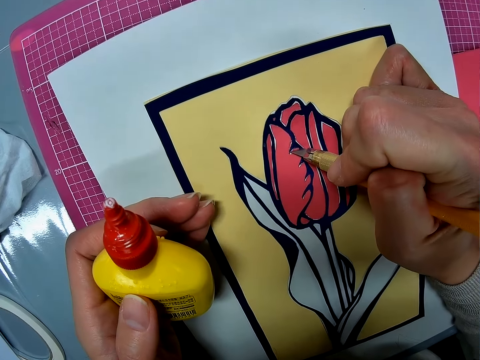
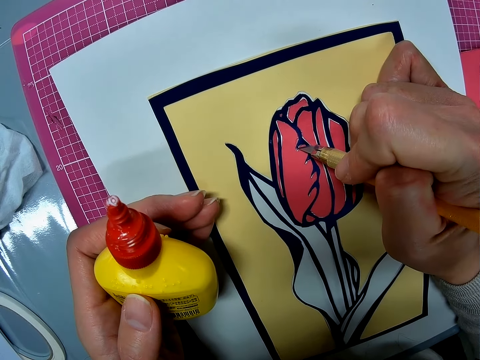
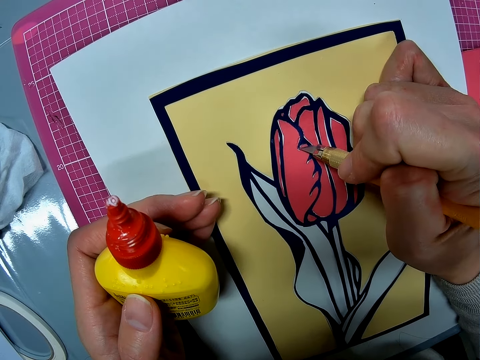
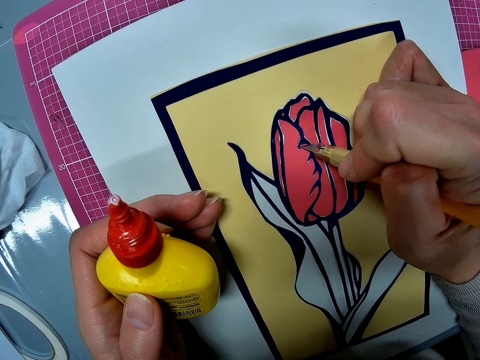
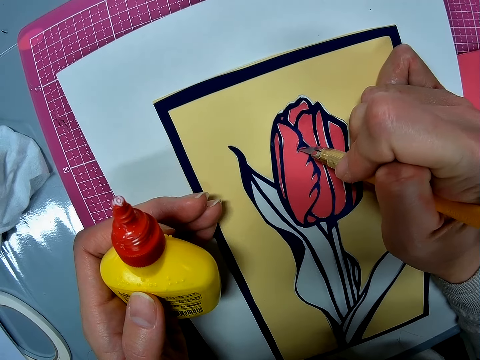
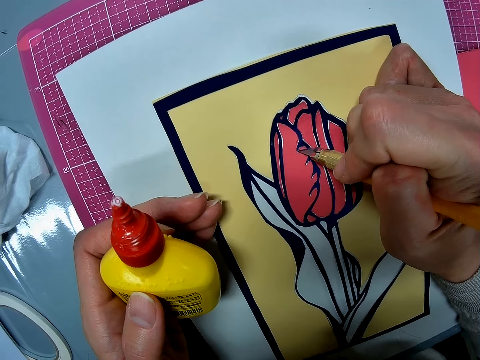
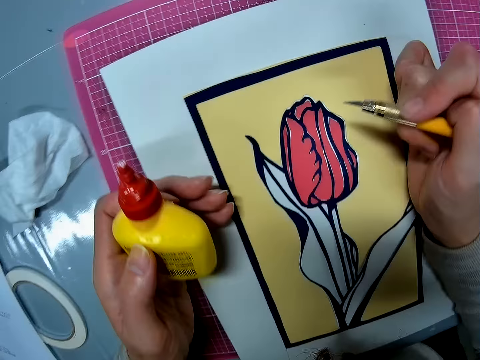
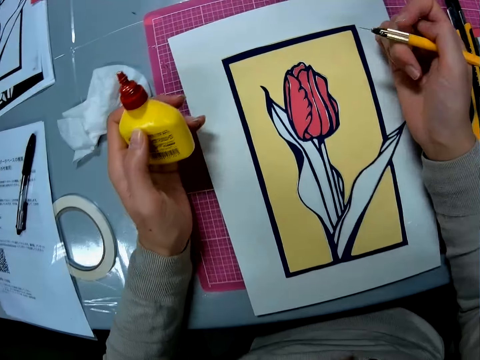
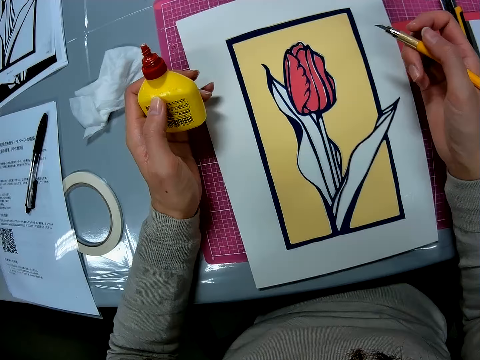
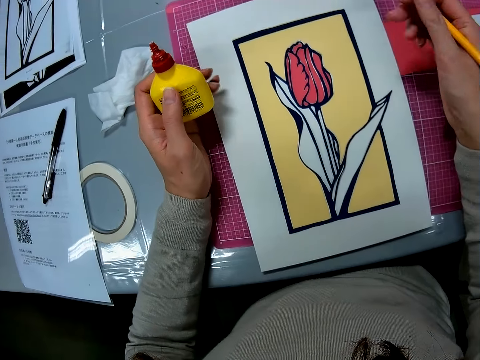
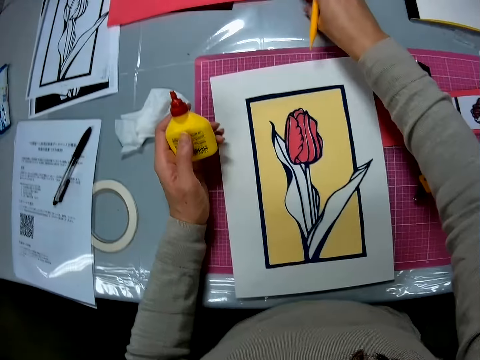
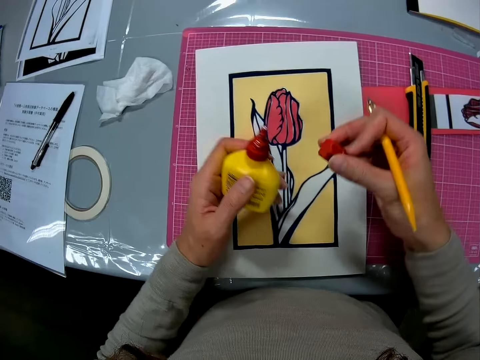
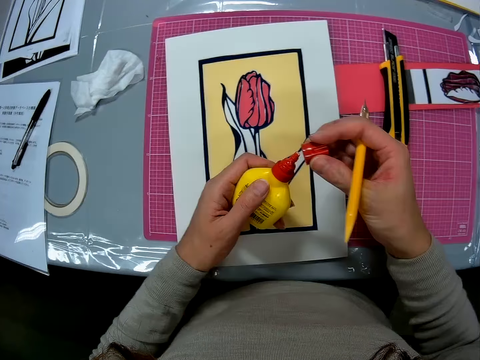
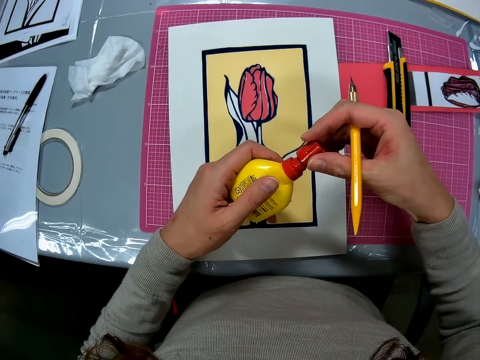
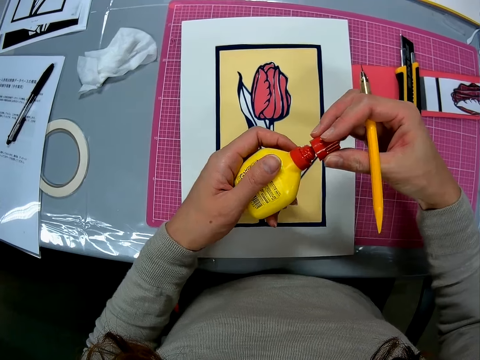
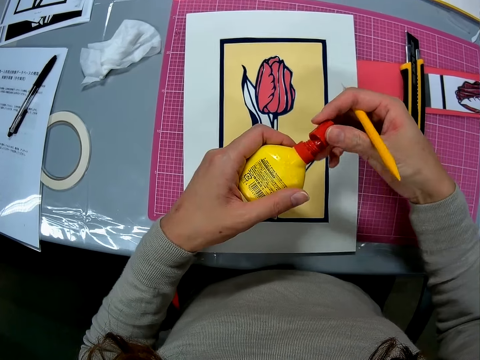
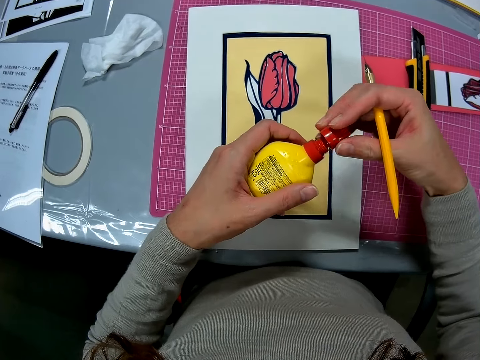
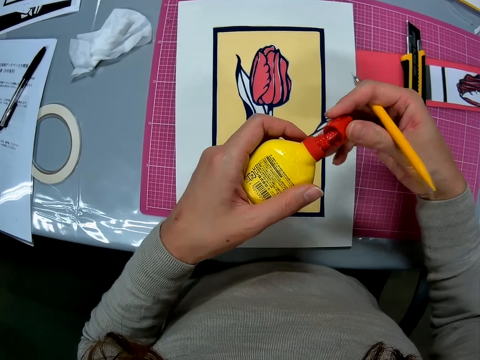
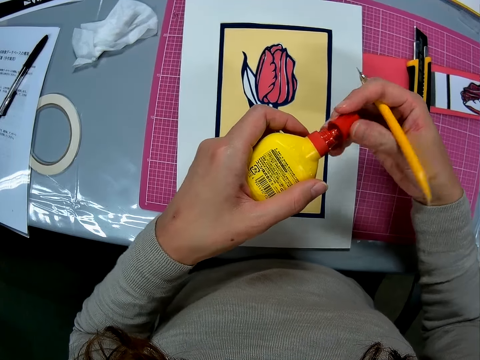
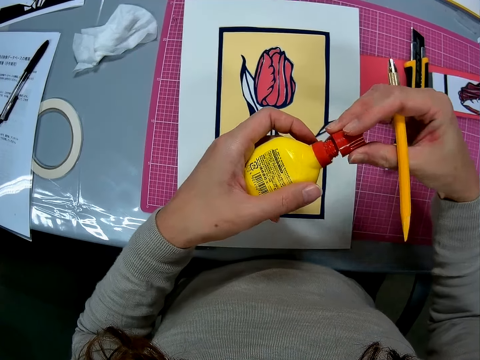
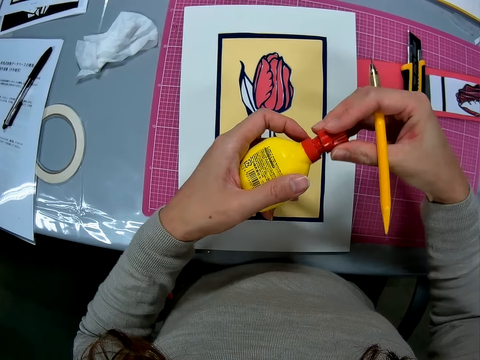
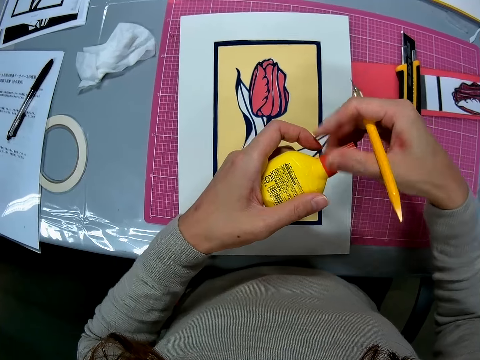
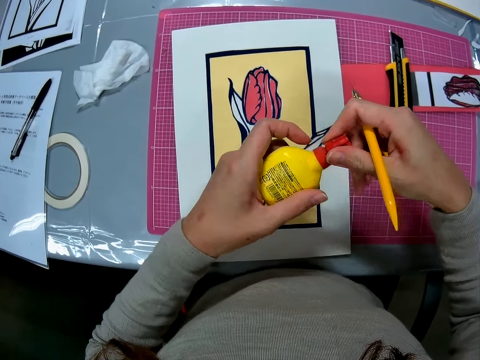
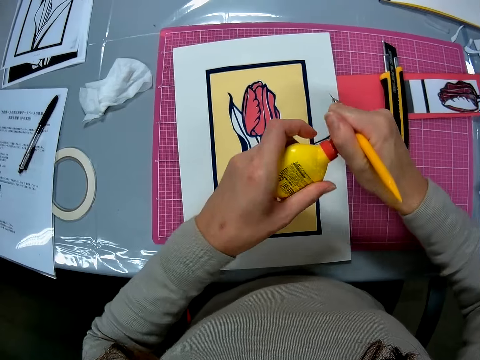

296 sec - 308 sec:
The camera wearer glues the paper on the table with the knife cutter. They cut the flower model. They look at the flower drawing. They pick up the red cap of the glue. They close the glue with the red cap.

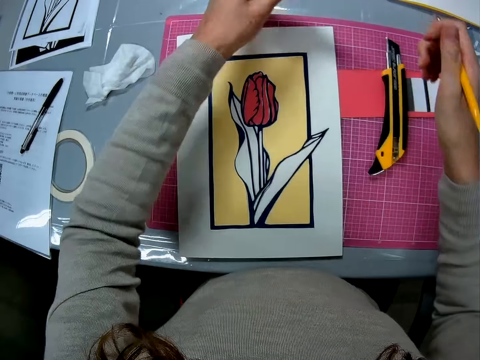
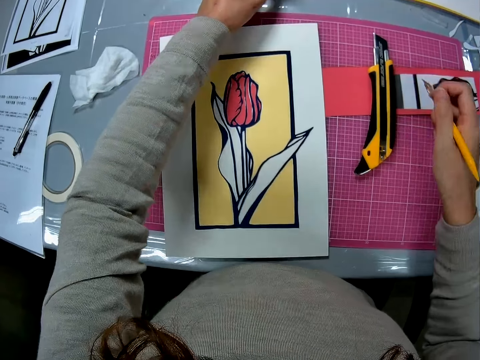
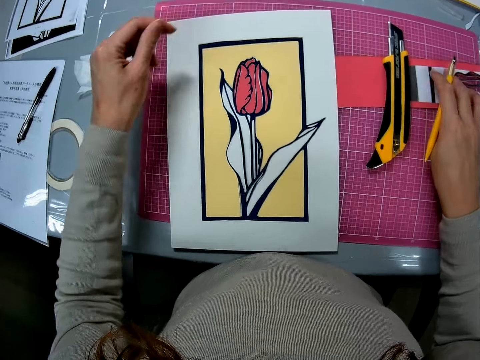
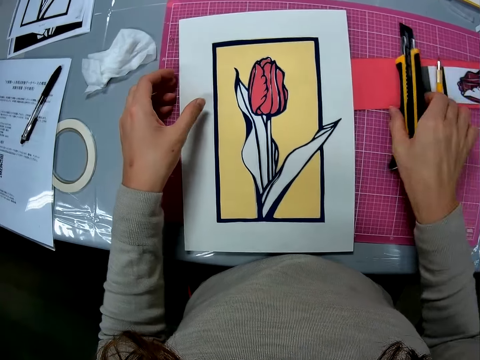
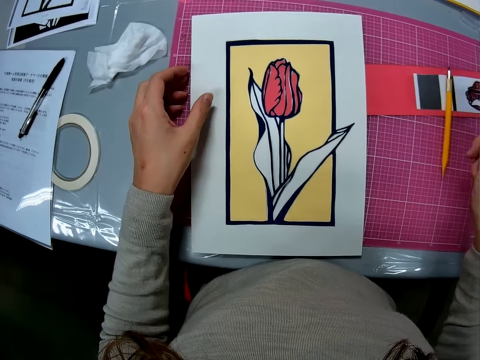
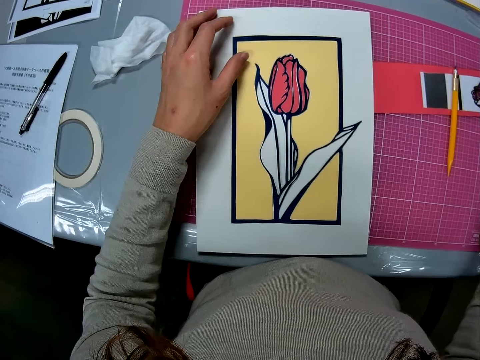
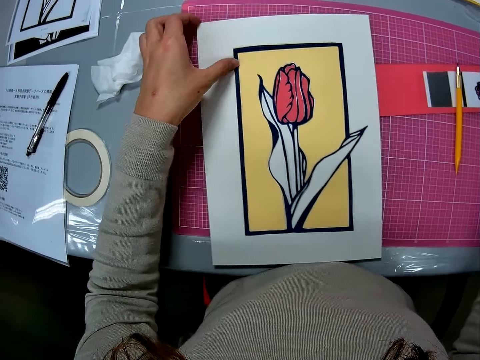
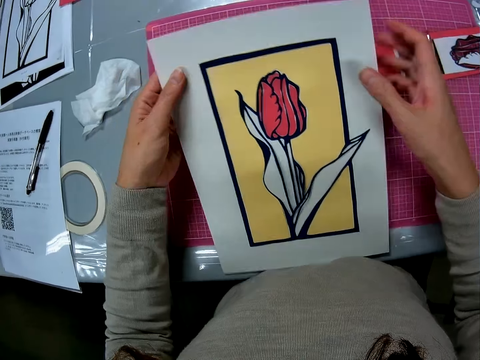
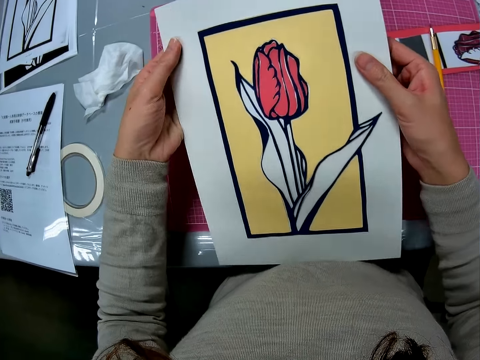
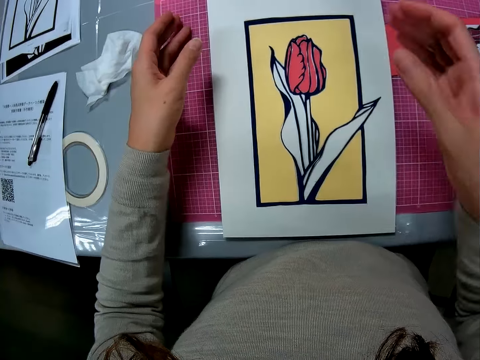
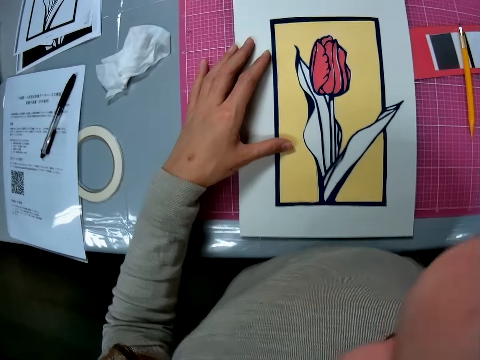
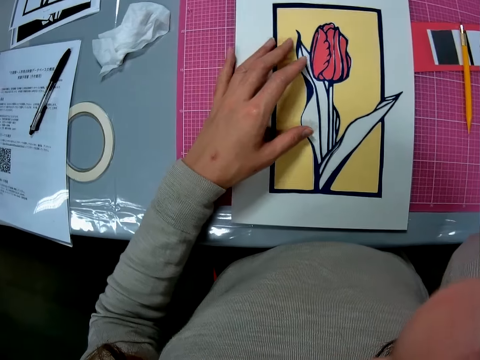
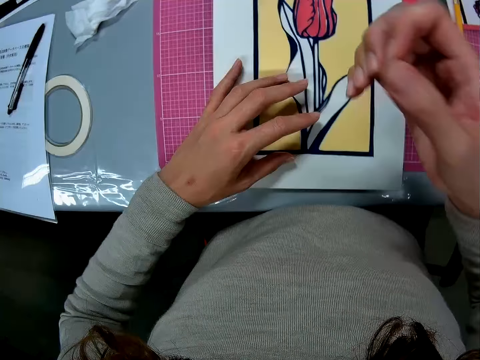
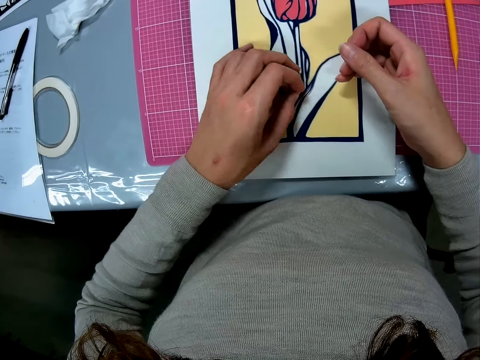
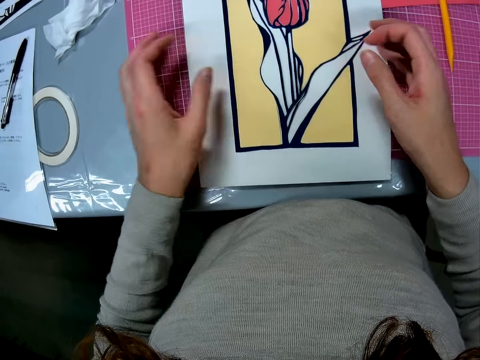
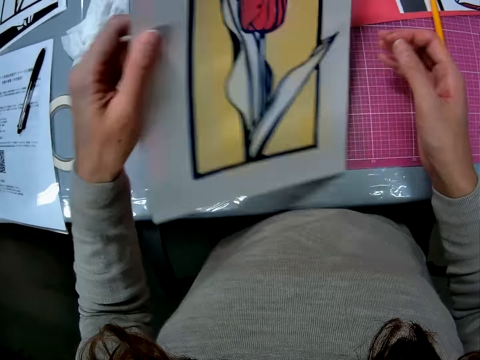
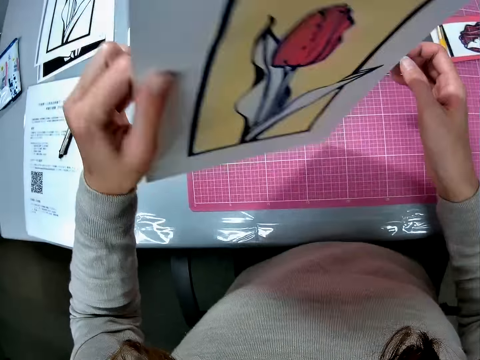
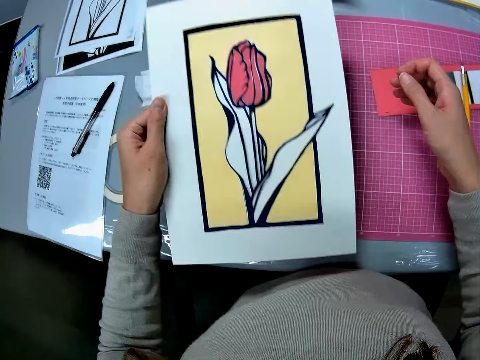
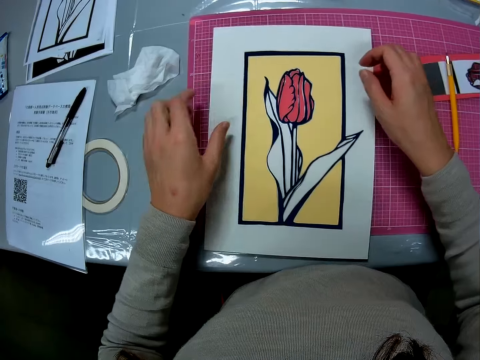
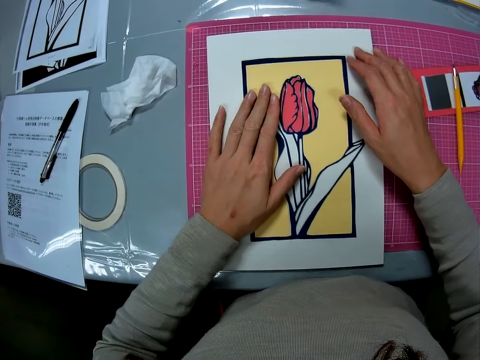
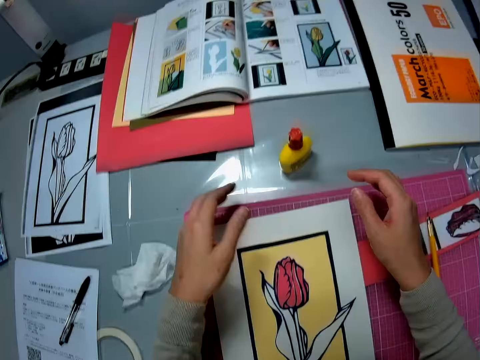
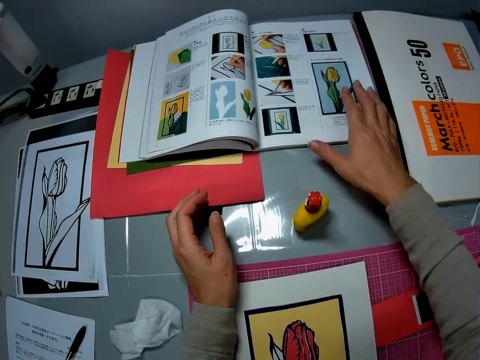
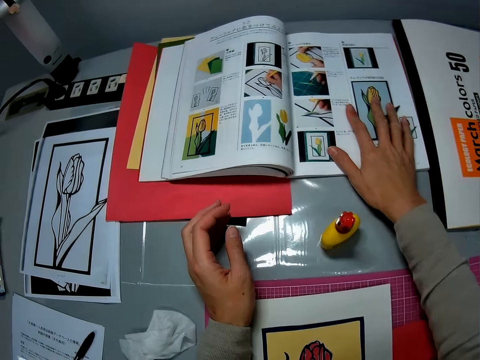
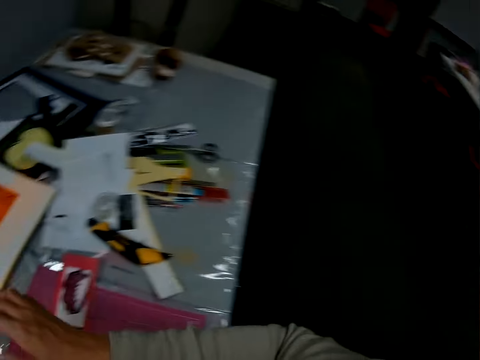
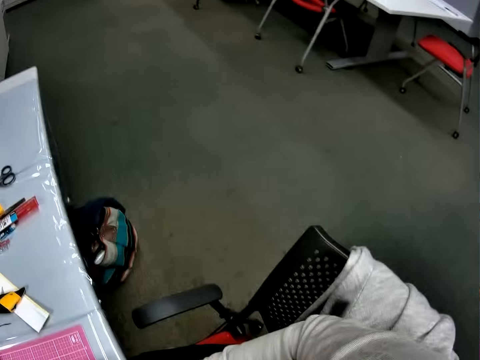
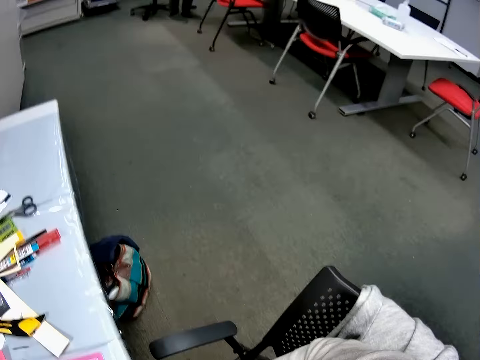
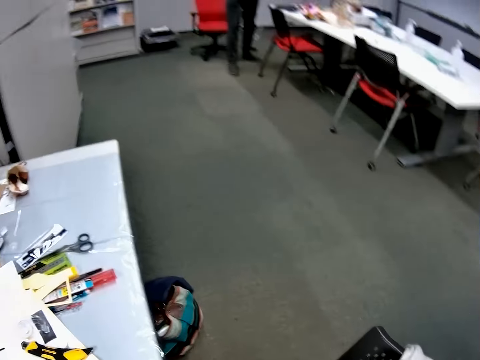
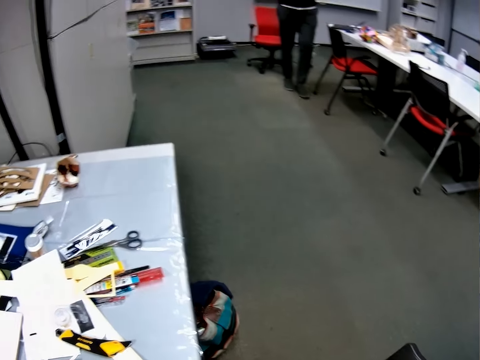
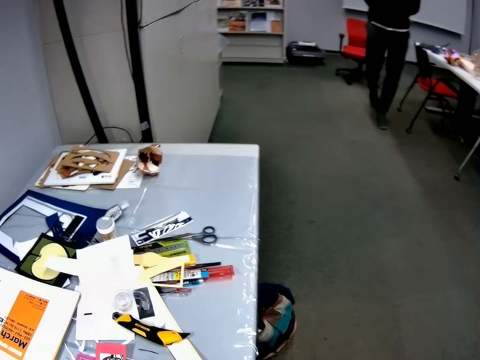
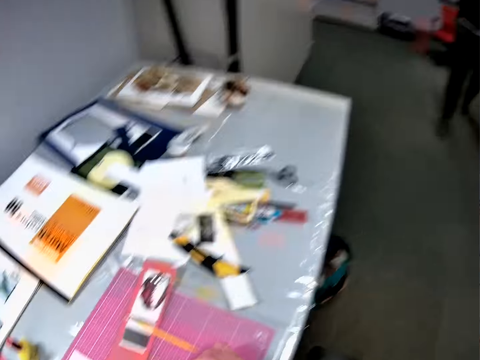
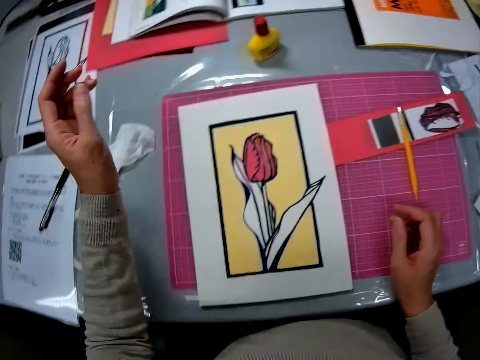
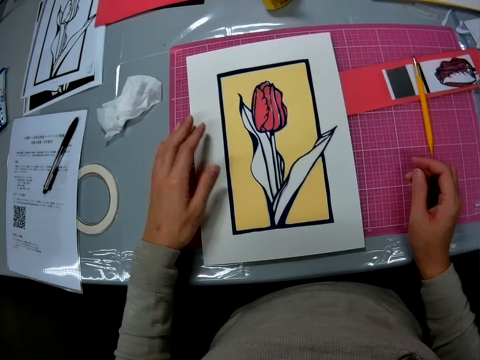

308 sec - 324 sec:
The camera wearer drops the glue on the table. He puts down the scalpel. He takes the folding knife and puts down the folding knife. He takes the paperboard and puts down the paperboard. He adjusts the camera. He puts down his hand. He holds the paperboard in his hand. He shakes the paperboard. He puts down the paperboard. He touches the illustration book. He adjusts the book on the table with his right hand. He looks to his right. A man appears. The man walks close to the camera wearer.
